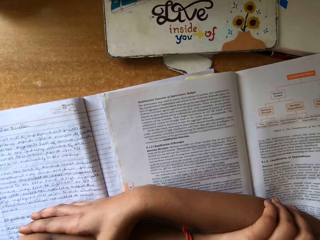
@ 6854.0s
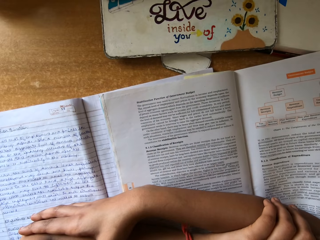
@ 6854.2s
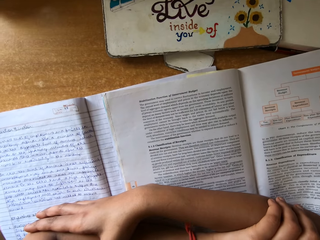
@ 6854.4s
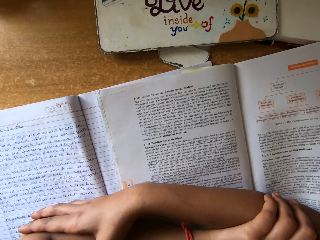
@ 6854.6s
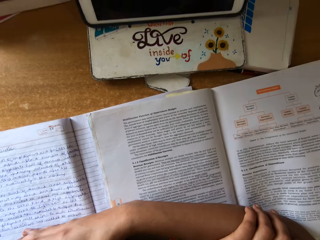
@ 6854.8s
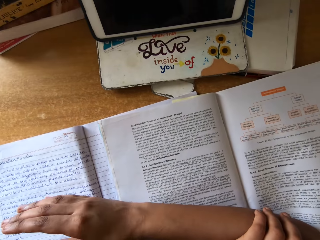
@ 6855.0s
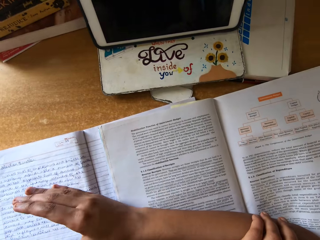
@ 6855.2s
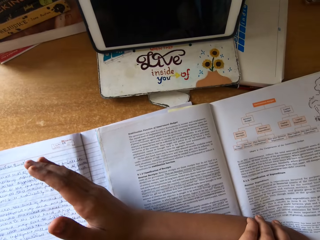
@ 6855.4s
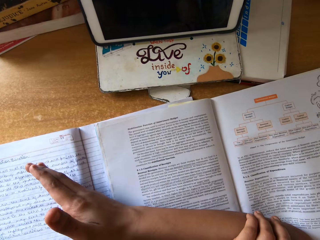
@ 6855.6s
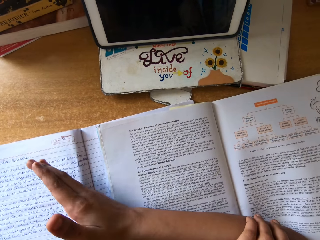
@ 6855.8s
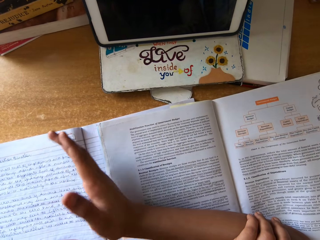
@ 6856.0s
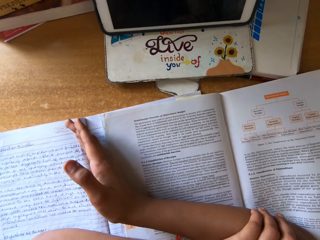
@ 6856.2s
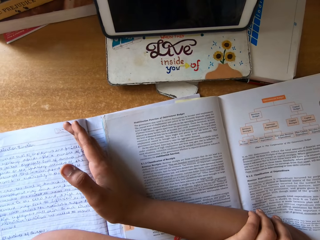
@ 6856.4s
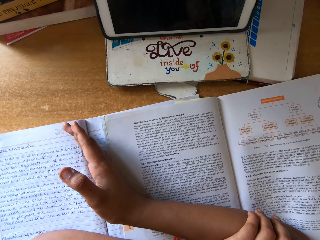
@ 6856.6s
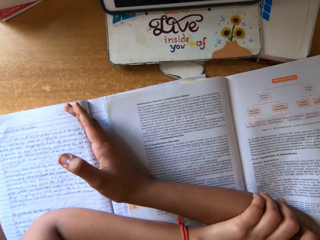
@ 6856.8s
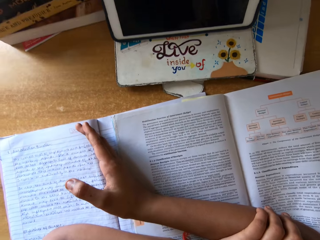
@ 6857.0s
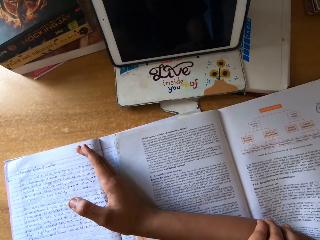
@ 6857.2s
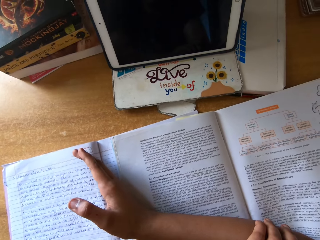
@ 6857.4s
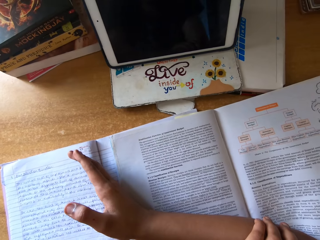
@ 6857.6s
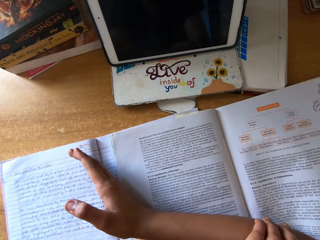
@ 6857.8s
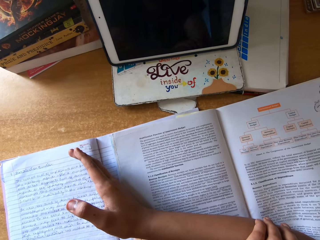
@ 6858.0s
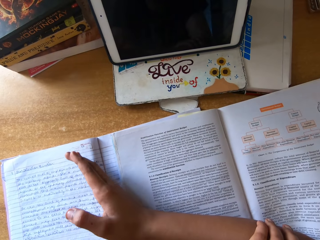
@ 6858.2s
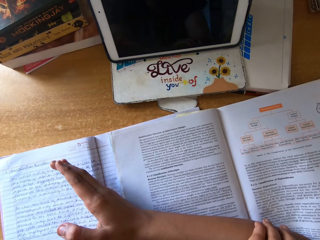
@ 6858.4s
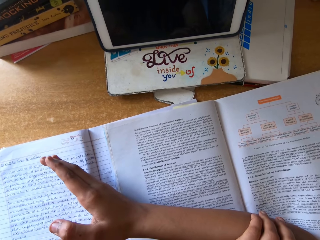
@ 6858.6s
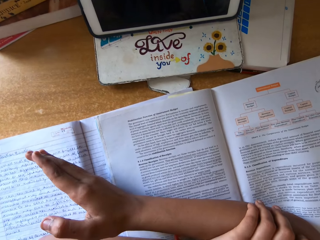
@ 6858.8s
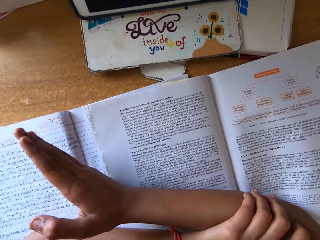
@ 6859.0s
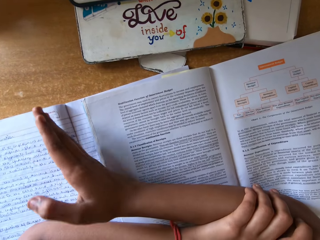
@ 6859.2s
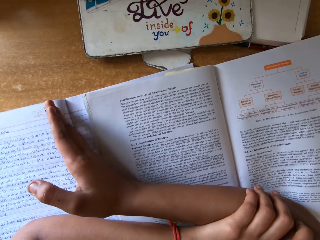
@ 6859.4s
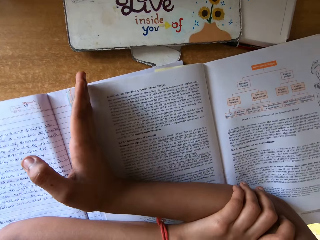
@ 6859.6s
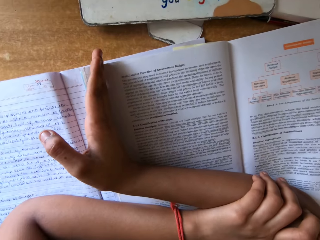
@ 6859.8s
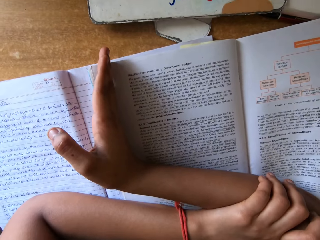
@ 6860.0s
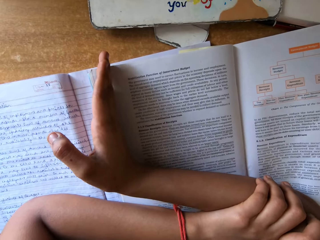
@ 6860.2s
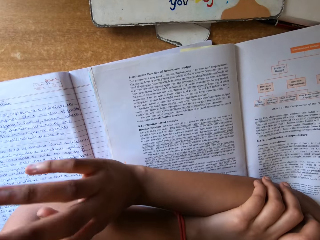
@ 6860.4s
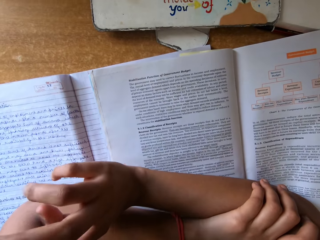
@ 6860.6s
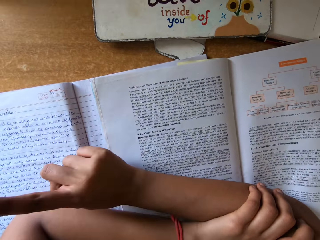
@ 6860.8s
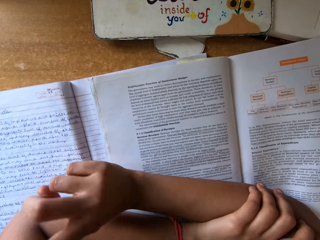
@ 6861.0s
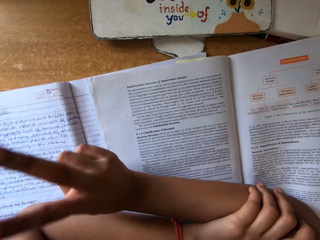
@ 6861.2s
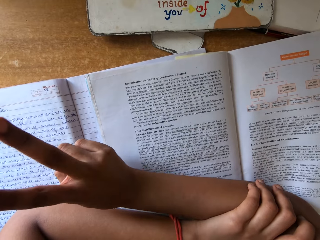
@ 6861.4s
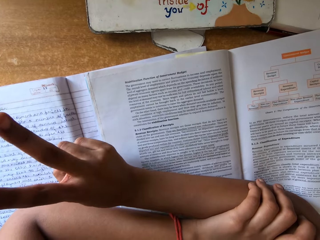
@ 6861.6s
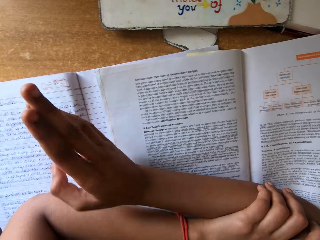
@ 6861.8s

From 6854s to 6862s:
The camera wearer moves a hand.

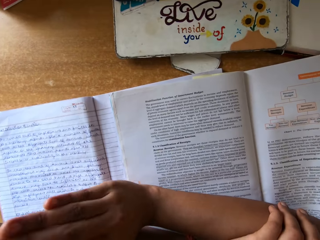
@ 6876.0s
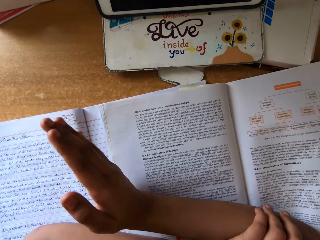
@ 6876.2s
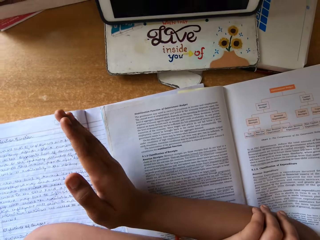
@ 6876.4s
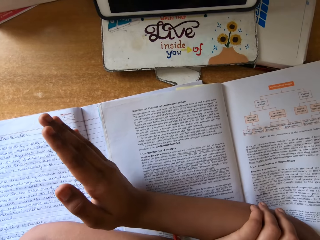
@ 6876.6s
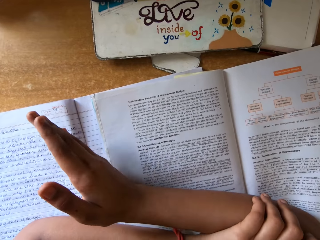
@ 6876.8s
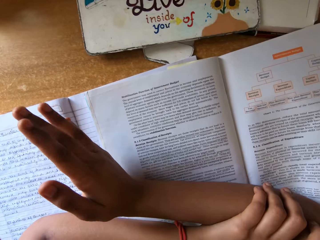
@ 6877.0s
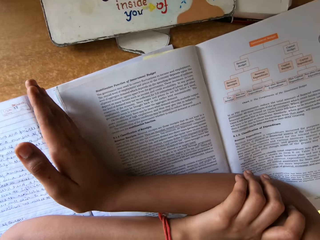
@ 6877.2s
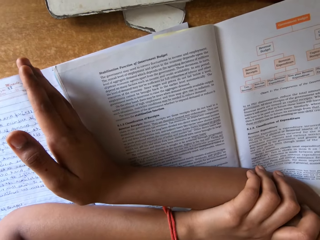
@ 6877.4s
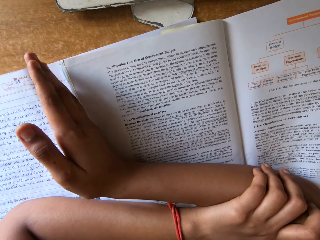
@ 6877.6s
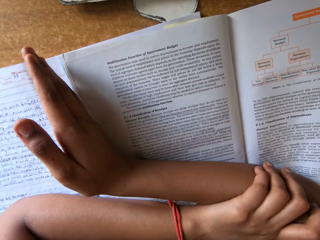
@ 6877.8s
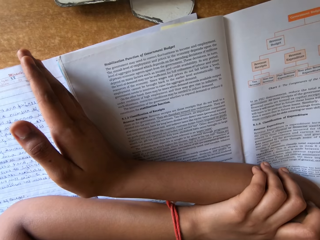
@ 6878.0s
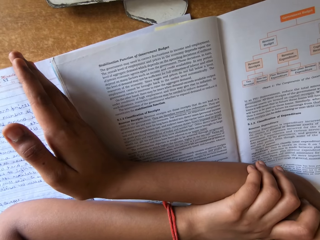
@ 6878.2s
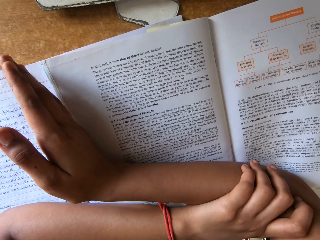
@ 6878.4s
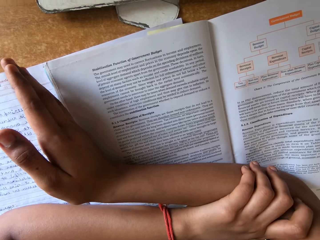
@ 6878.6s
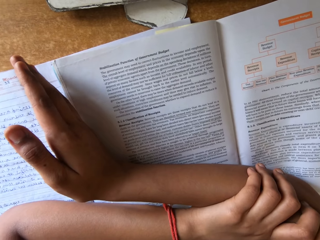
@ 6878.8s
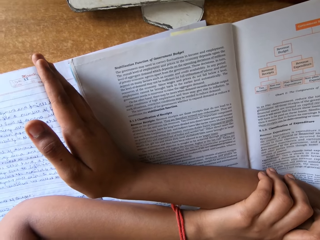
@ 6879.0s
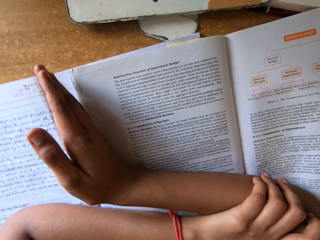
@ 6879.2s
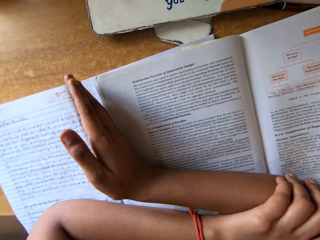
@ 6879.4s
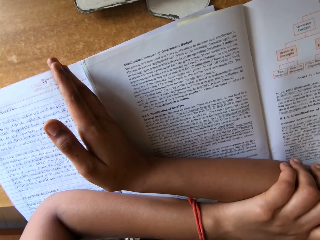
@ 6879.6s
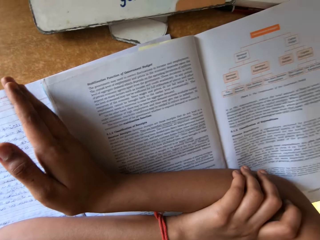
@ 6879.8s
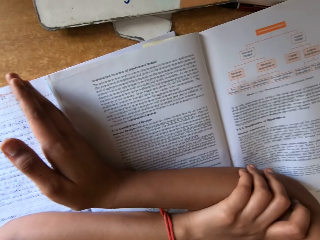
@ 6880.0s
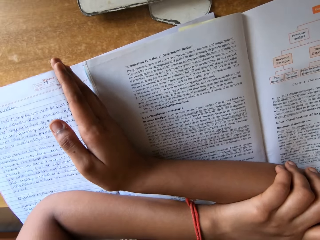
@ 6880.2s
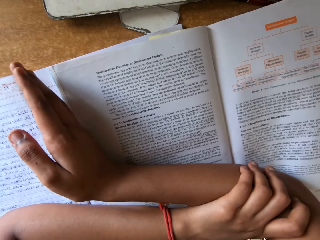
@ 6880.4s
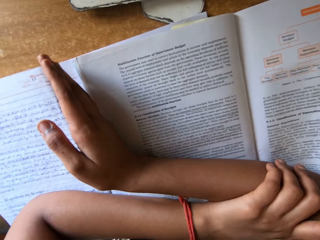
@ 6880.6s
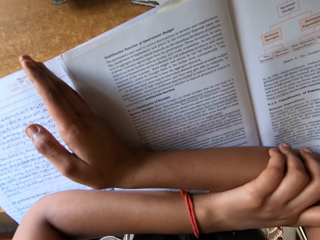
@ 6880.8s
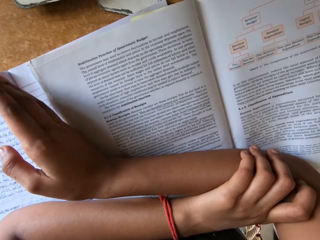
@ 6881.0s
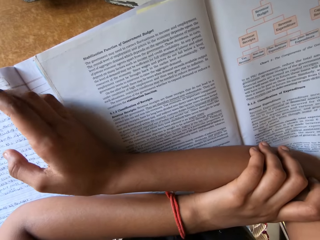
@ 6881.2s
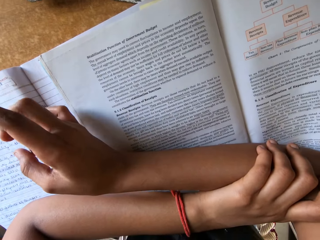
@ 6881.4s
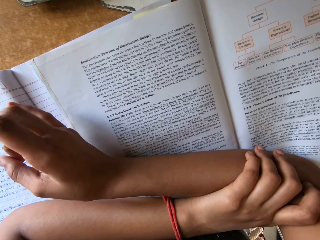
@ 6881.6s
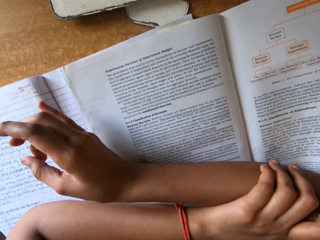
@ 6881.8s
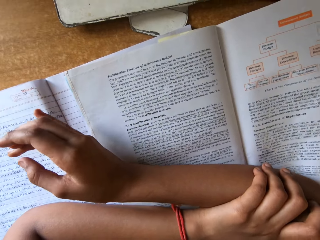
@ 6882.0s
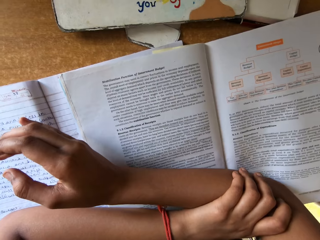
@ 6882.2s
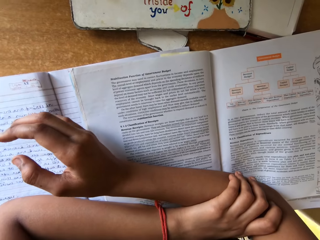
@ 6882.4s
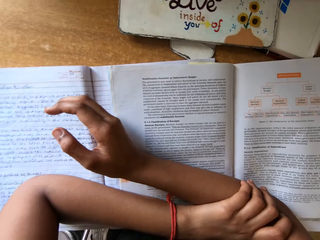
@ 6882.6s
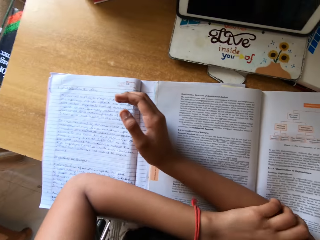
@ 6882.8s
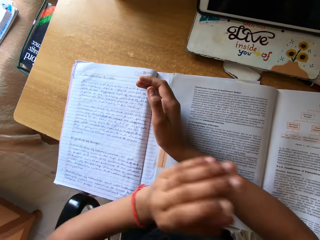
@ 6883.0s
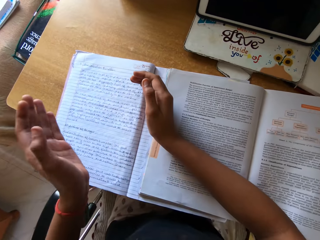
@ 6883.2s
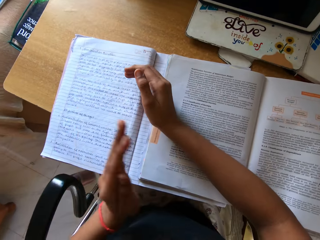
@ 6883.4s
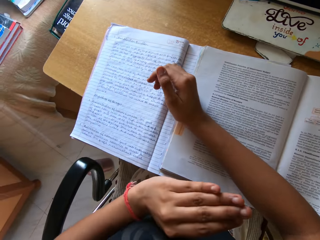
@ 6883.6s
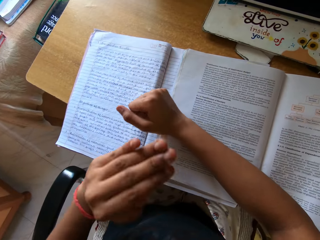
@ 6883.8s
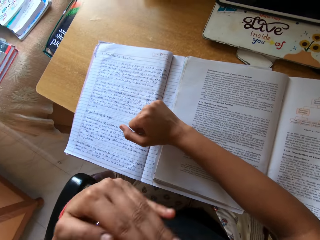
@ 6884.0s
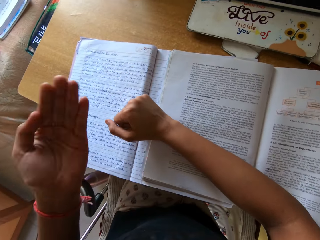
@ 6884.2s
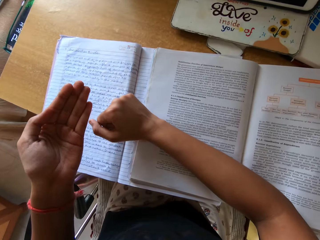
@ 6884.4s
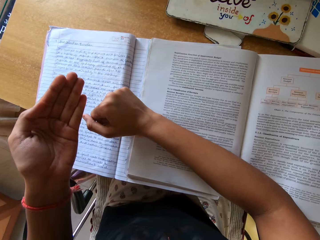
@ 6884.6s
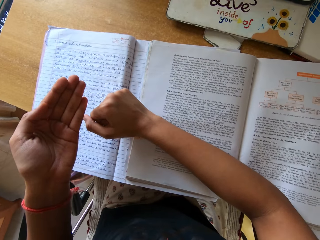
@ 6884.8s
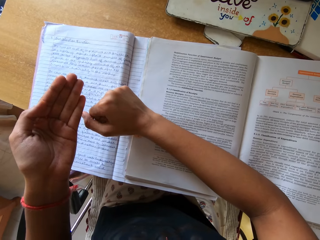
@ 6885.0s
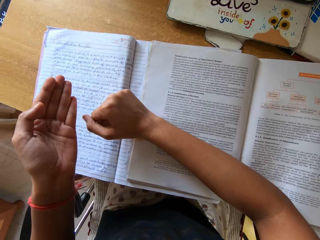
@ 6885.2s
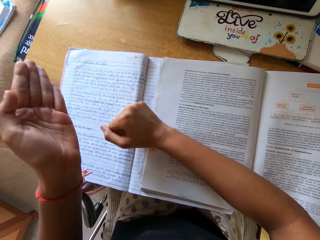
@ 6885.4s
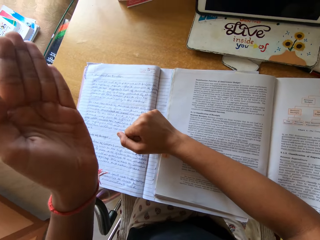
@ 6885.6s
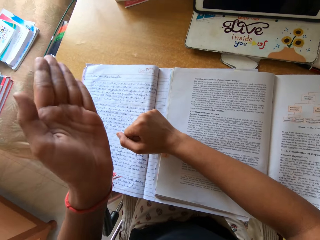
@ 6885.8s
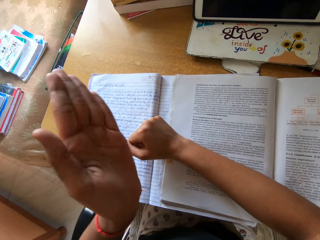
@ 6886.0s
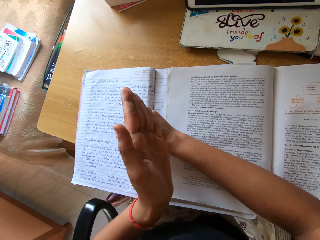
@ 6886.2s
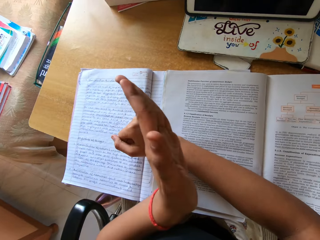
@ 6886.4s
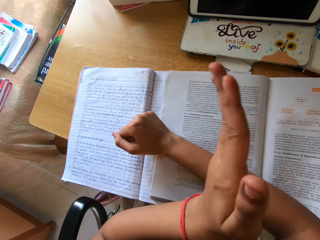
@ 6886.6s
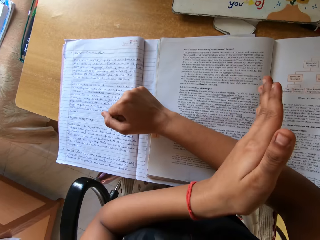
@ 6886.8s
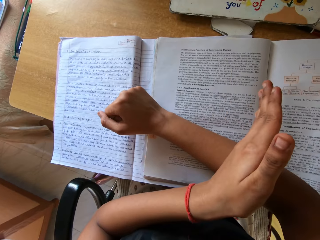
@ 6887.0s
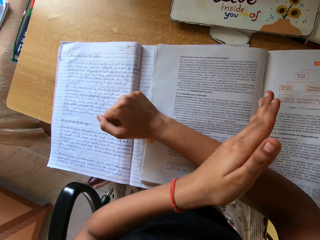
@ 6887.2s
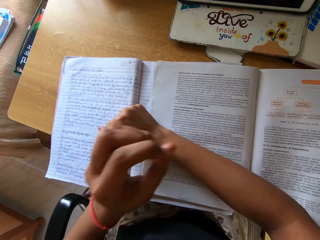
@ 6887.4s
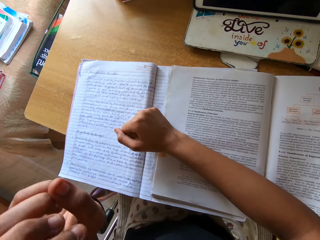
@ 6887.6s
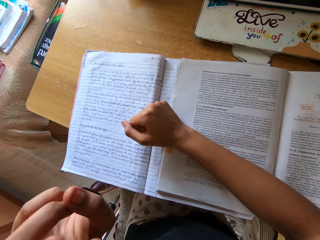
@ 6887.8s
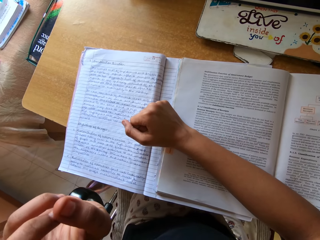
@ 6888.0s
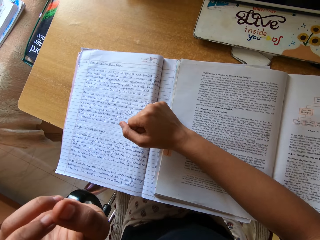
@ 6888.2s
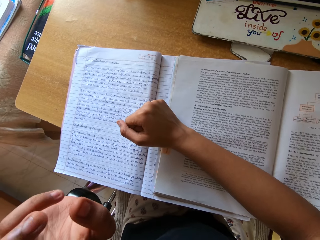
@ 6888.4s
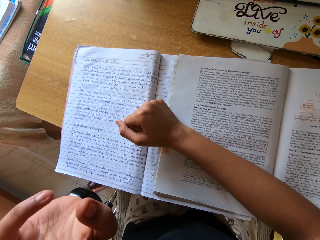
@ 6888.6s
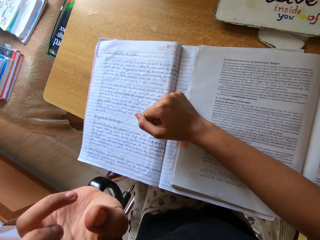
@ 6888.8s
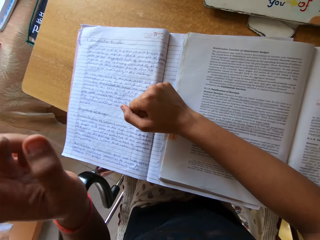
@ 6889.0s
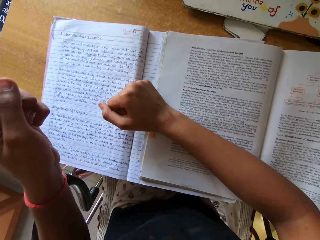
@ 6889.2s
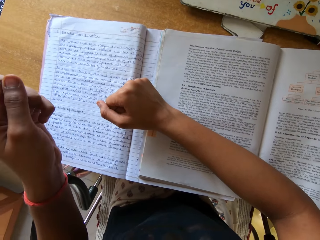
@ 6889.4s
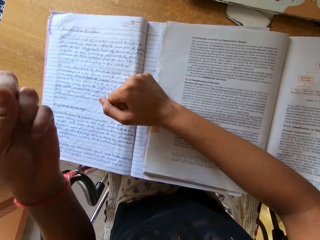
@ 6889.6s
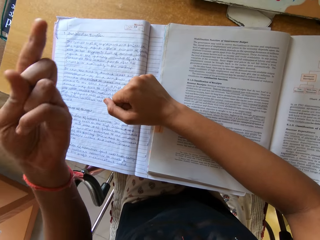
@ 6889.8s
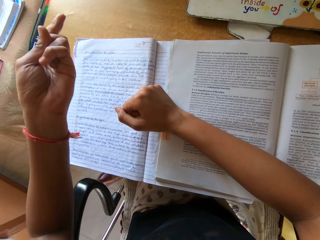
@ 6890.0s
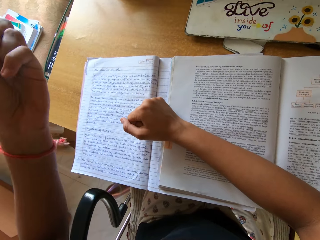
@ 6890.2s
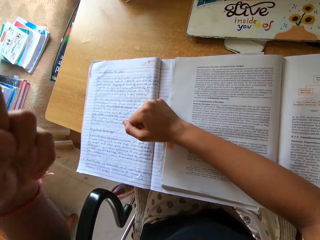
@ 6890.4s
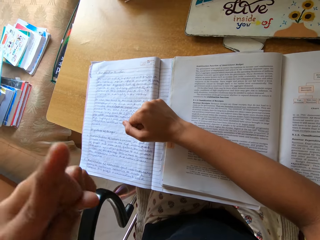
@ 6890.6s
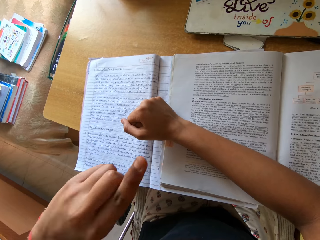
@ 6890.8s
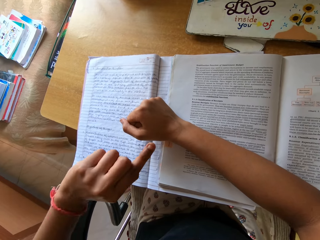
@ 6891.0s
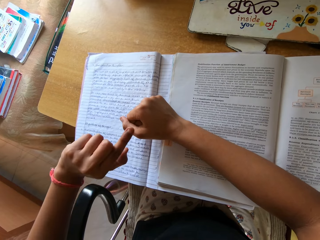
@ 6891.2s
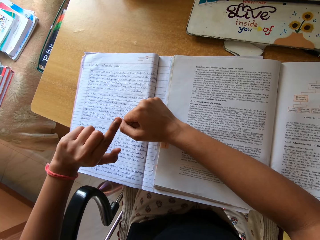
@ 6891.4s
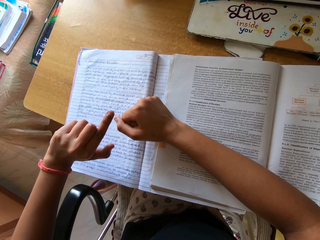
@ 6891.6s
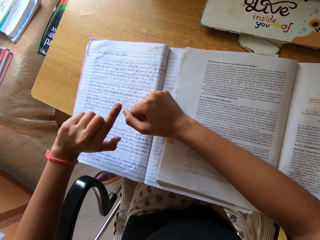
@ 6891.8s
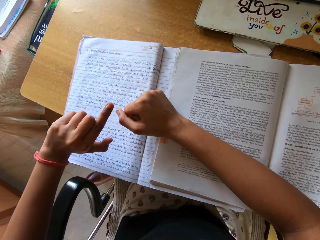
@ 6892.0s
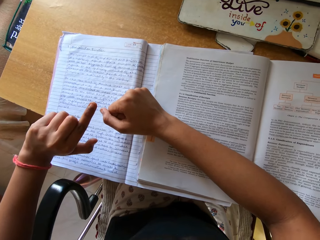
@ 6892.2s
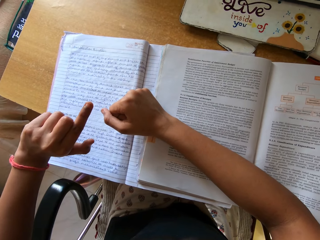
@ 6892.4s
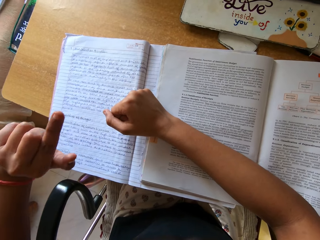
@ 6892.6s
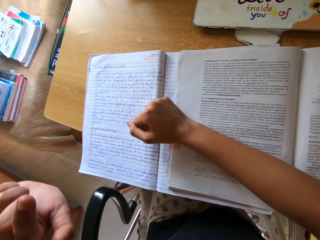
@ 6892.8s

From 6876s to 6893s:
The camera wearer looks at the textbook. They read the textbook. They lift a hand. They move the hand.
